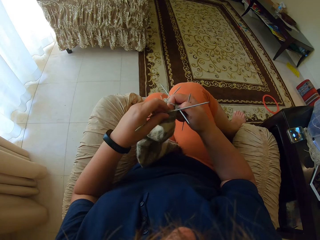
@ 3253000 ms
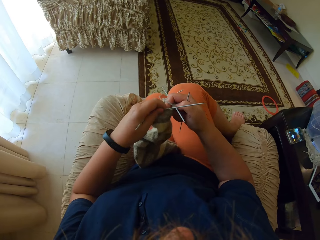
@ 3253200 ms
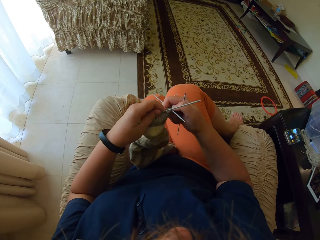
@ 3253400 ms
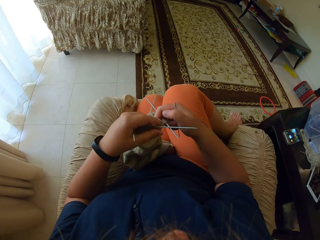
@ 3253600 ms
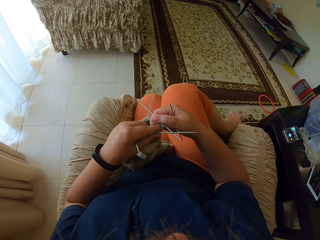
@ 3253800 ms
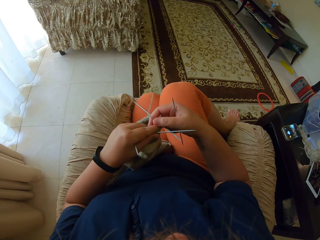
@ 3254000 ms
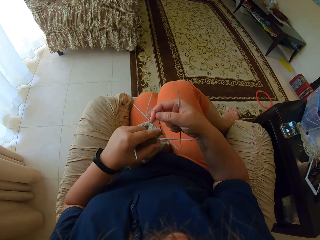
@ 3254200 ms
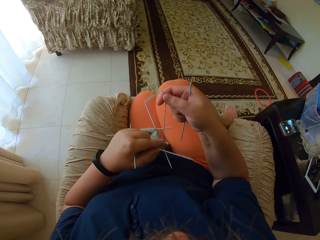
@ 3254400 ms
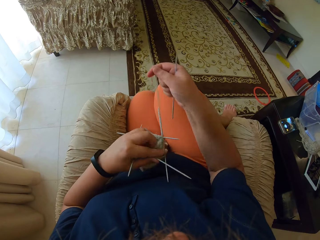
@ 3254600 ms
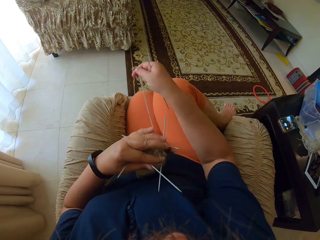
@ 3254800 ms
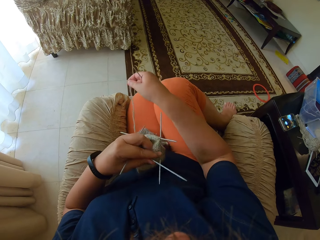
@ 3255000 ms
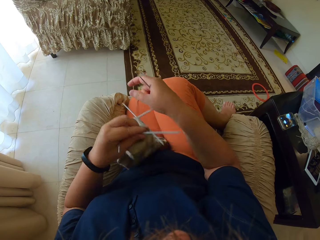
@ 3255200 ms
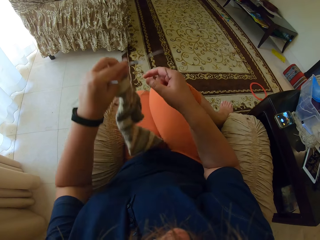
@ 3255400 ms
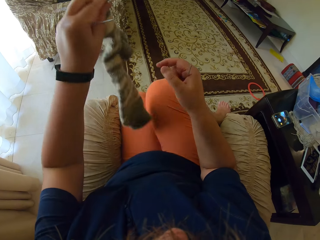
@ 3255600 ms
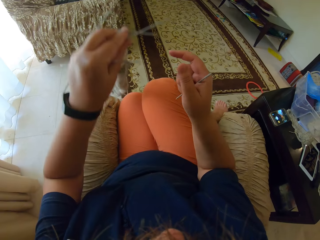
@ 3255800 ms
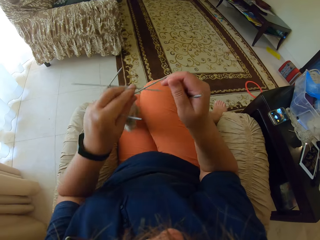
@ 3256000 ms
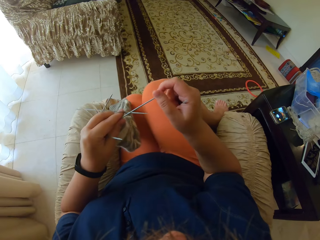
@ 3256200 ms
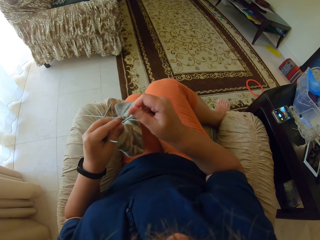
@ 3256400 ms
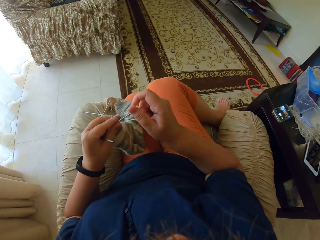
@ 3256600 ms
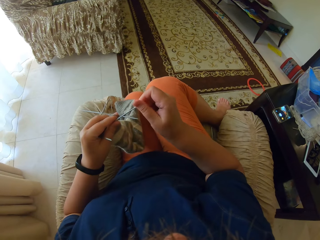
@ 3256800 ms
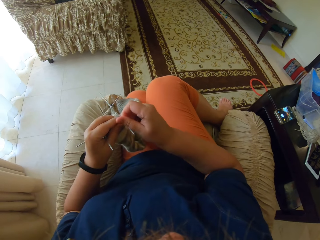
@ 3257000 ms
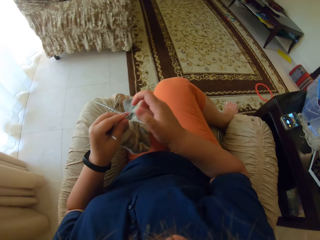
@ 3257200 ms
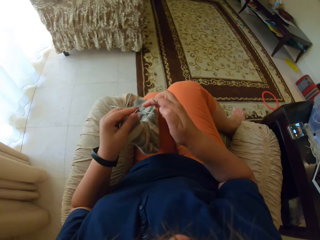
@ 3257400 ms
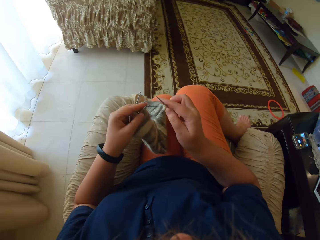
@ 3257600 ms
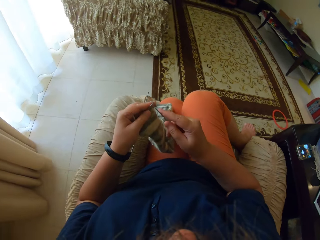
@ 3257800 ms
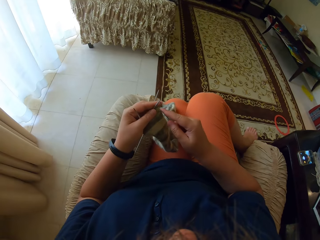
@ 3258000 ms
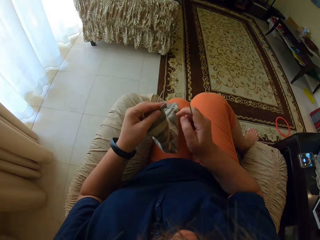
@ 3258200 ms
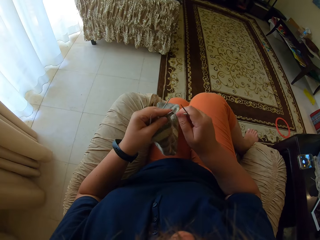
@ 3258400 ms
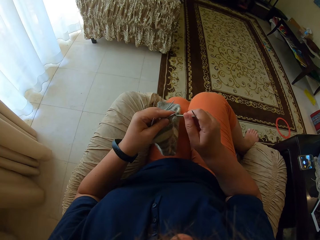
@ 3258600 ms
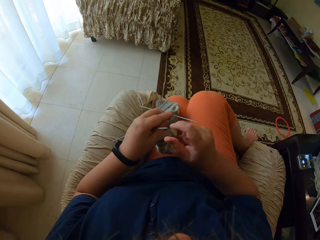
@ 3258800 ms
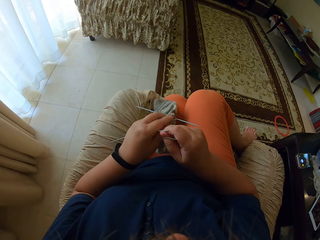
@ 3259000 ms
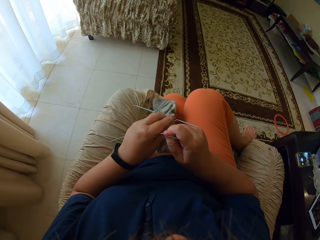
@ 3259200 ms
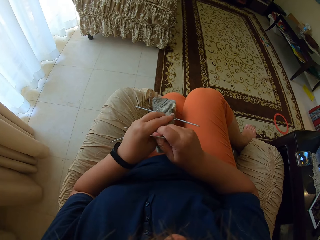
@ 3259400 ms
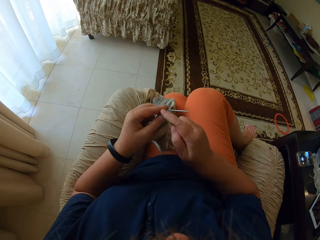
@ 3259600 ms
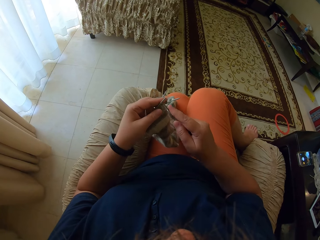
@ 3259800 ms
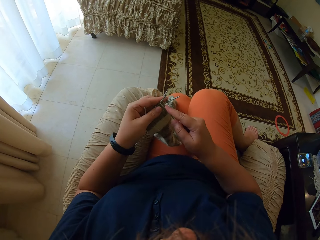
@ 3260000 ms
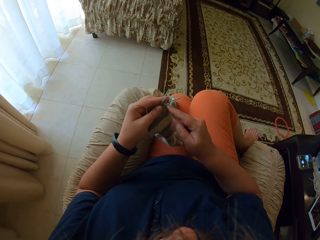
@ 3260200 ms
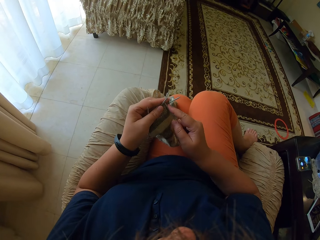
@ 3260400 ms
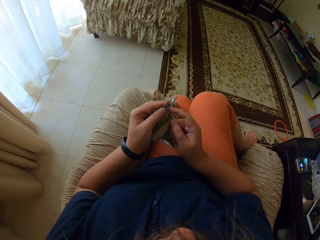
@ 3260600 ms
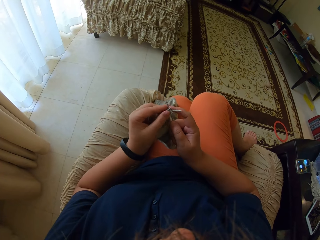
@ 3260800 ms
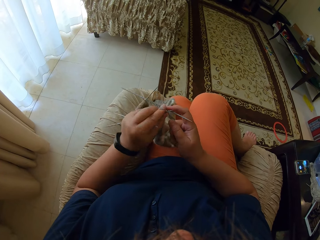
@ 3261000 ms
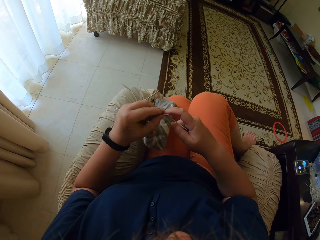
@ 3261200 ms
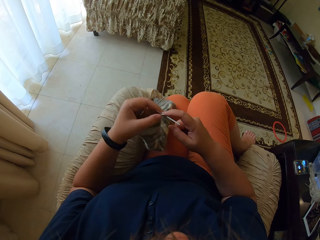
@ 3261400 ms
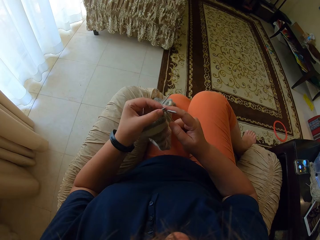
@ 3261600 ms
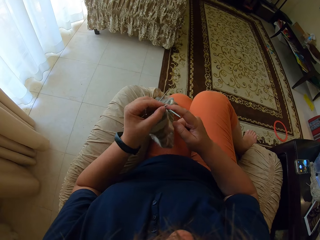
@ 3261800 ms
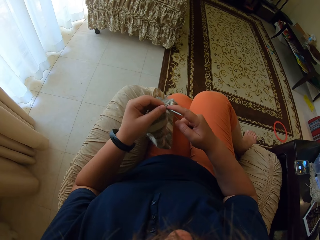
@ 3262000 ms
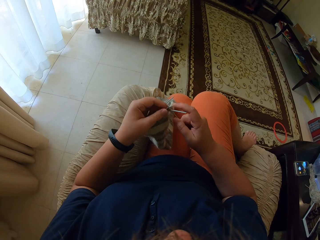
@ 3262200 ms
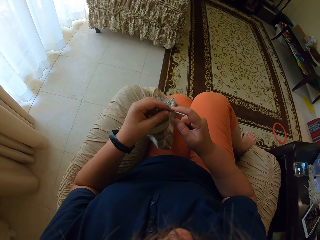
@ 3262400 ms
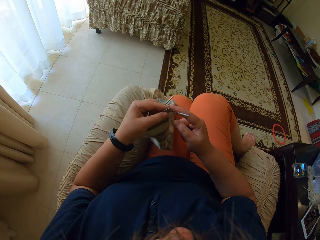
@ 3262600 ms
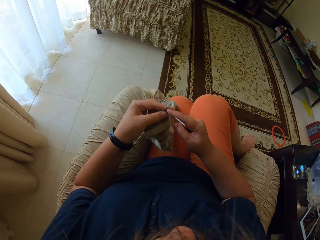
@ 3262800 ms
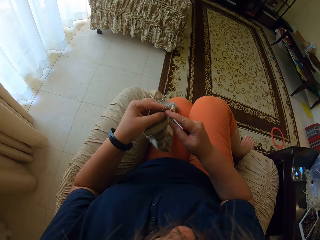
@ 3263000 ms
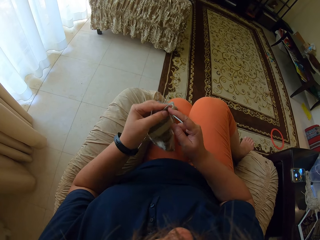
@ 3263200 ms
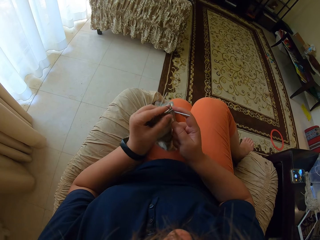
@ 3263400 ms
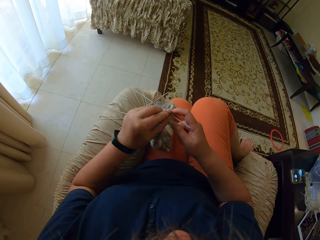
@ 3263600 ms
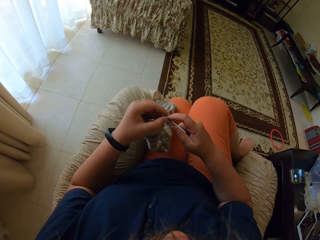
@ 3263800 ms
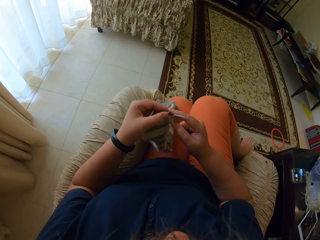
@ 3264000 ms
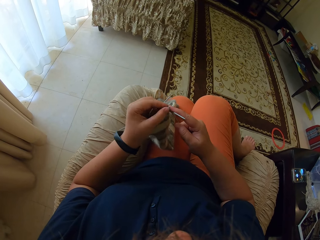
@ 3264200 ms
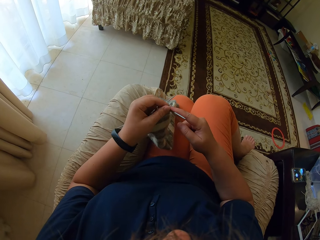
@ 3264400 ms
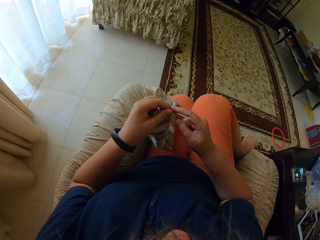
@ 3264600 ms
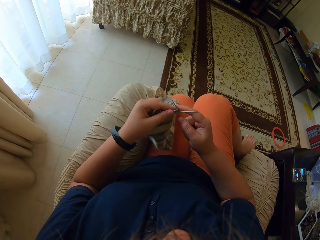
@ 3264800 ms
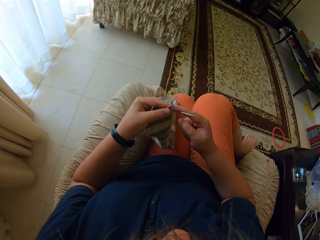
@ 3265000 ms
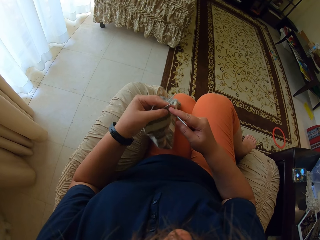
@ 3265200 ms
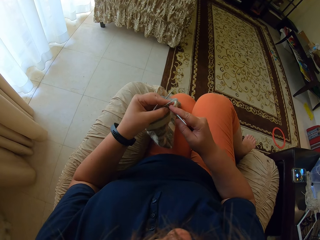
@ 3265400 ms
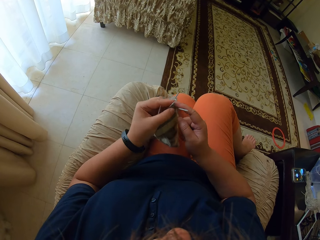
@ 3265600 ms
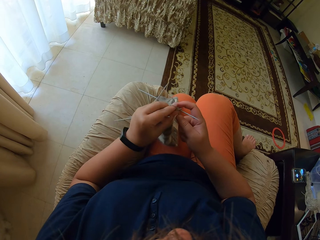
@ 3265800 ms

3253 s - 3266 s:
The camera wearer pulls the thread with her right hand. She holds up the fabric. She holds the stitching needles. She sews using the stitching needle.

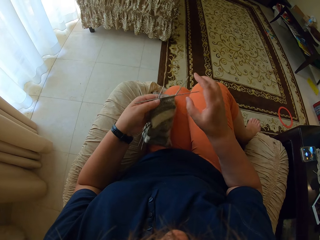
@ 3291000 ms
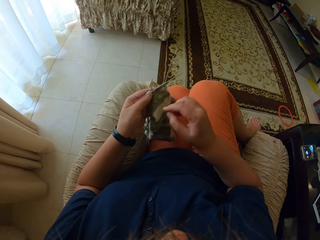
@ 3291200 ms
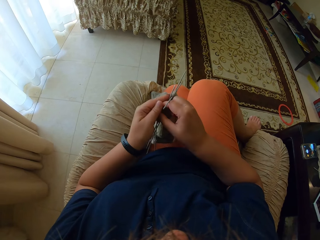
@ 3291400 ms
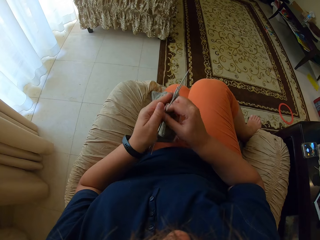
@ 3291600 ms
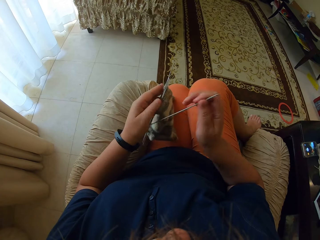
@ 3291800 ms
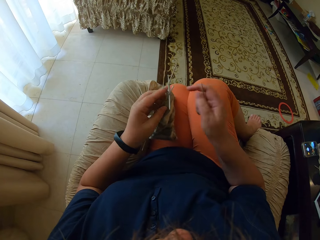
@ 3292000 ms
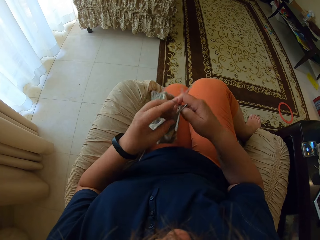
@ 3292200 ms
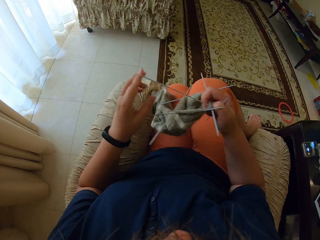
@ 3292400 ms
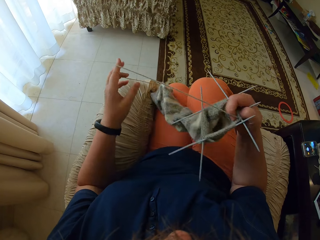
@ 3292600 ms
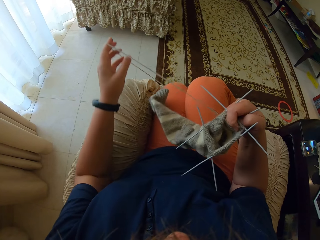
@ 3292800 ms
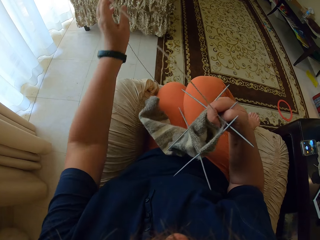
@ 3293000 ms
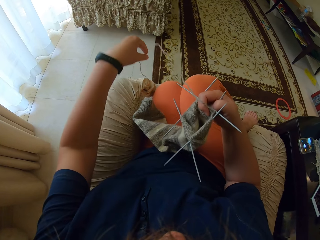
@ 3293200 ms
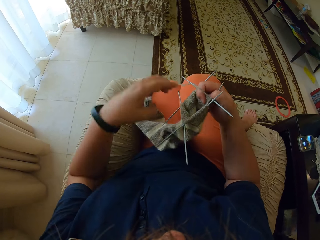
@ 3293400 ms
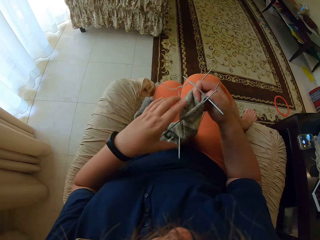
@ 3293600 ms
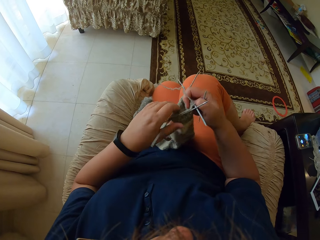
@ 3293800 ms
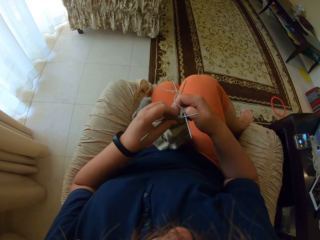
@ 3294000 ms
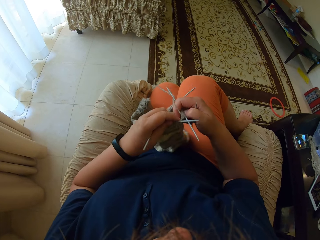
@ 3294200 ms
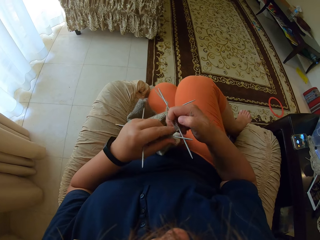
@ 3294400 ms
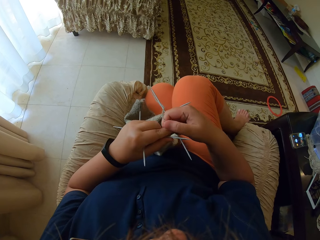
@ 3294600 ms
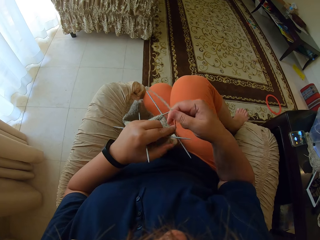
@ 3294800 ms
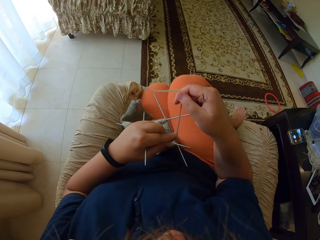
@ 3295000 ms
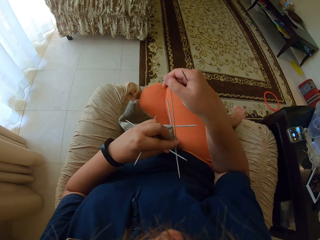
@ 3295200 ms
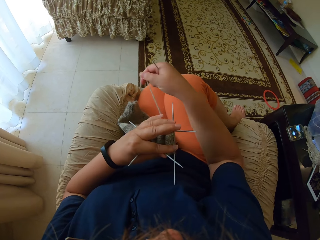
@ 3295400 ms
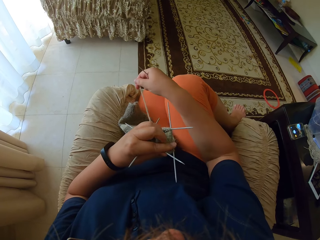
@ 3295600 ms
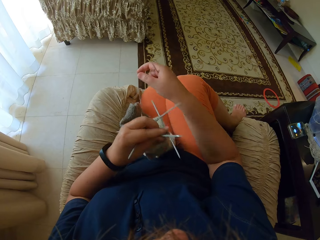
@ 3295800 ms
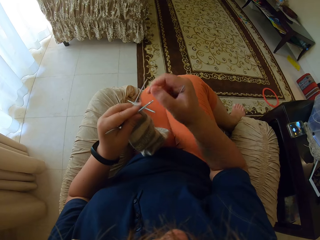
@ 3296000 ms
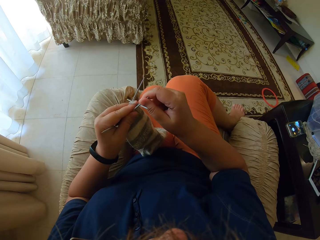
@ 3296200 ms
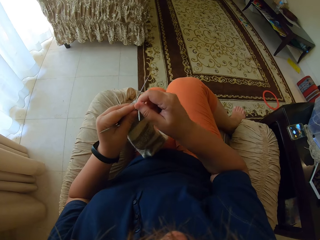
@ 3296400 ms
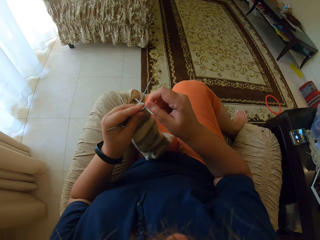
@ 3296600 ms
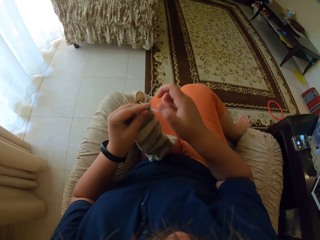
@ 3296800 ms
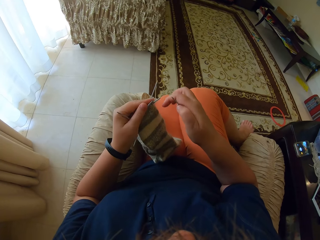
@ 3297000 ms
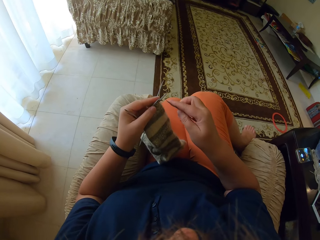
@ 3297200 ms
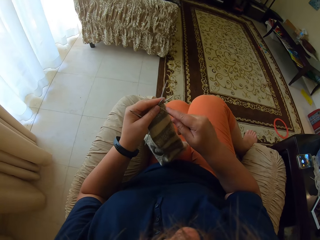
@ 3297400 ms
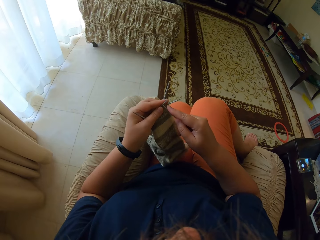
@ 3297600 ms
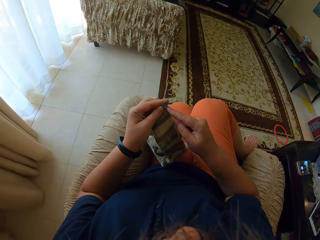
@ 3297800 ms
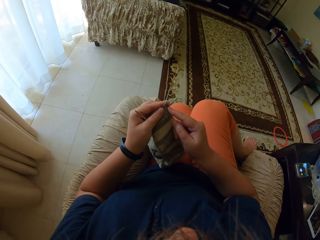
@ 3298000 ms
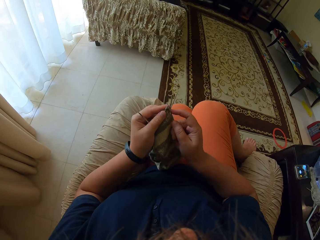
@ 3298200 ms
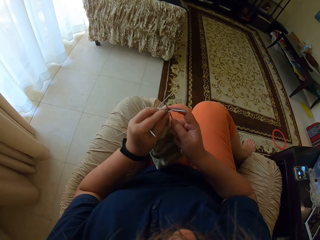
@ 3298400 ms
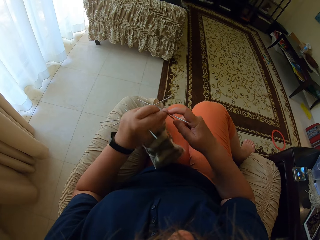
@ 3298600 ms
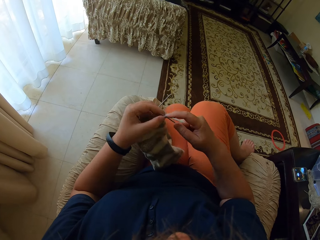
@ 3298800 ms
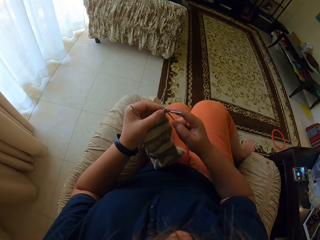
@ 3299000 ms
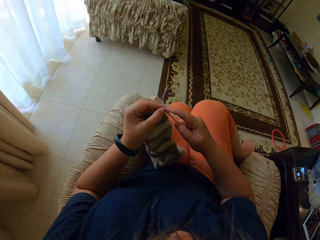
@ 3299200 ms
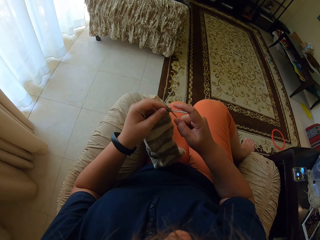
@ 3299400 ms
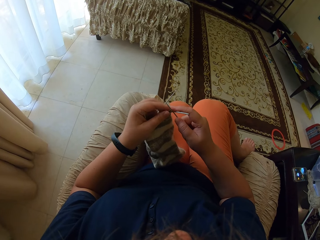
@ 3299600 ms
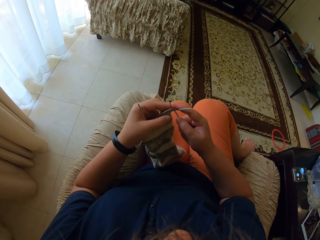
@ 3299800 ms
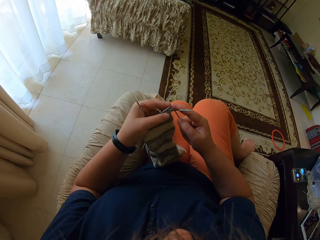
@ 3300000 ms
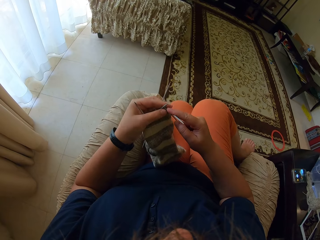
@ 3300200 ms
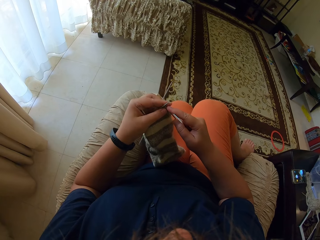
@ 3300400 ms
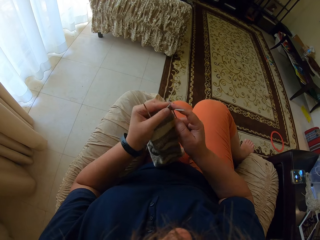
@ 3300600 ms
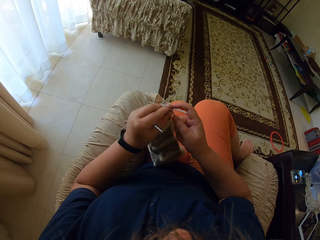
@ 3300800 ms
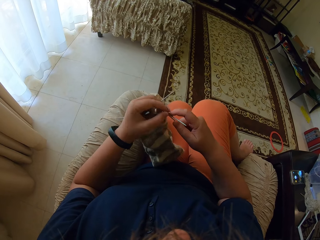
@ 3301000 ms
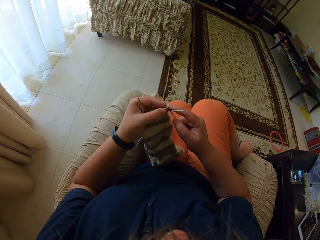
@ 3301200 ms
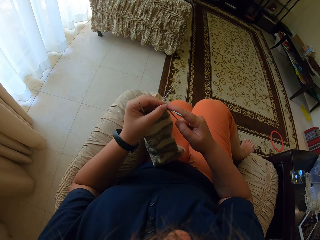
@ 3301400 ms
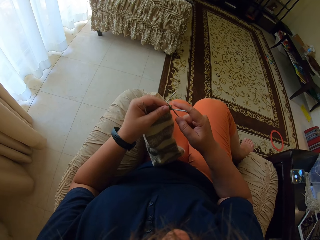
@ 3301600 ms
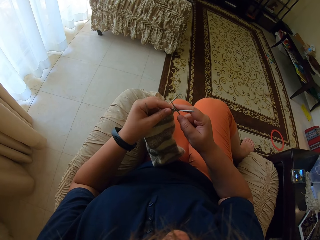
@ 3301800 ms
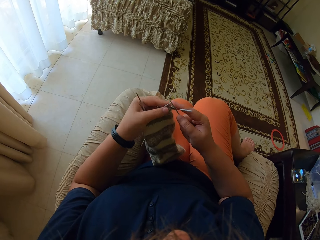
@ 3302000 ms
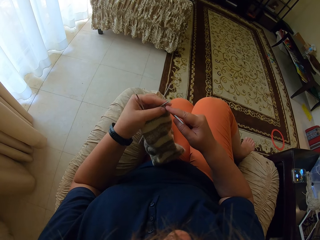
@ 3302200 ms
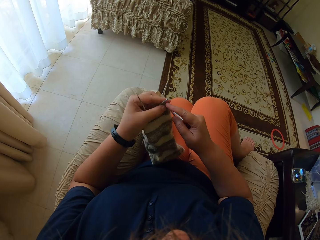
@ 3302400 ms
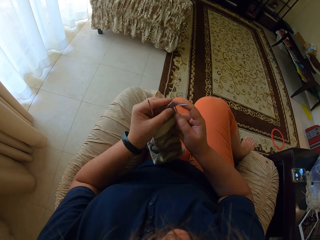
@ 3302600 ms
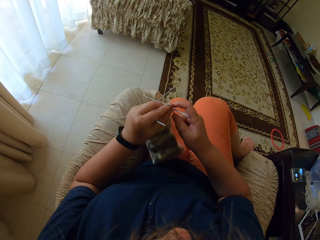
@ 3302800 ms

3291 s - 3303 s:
The camera wearer straightens the thread. She pulls the thread with her left hand. She sews using the stitching needles.
